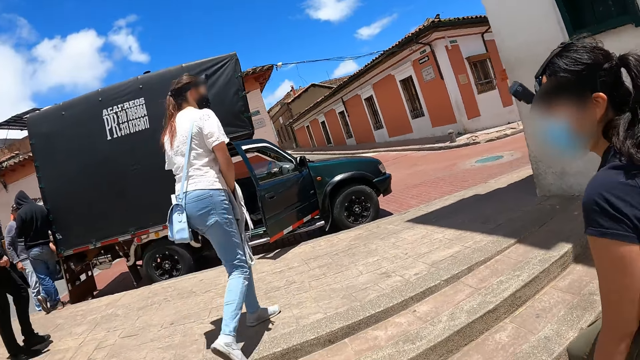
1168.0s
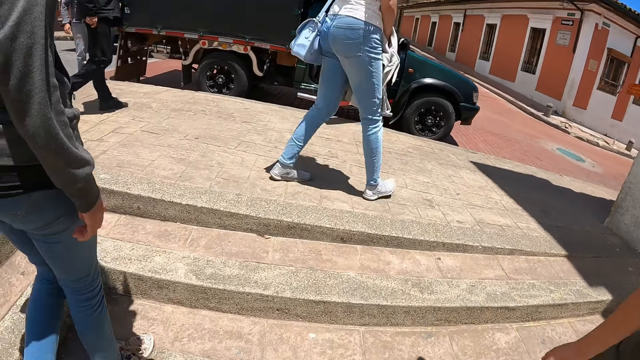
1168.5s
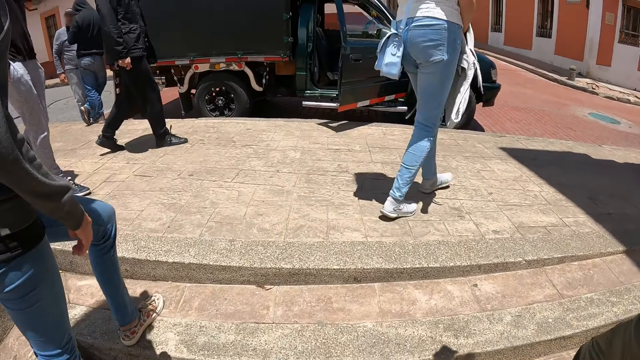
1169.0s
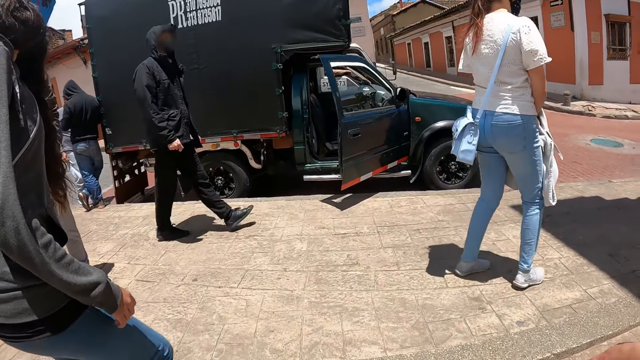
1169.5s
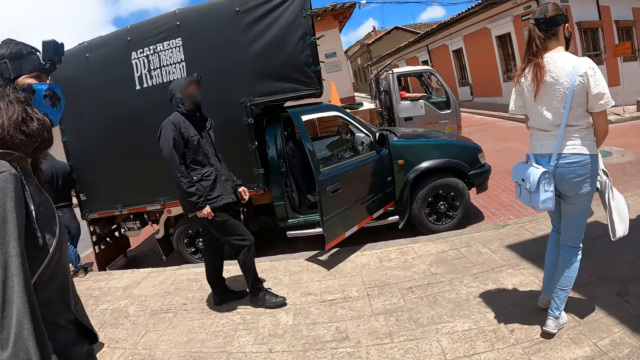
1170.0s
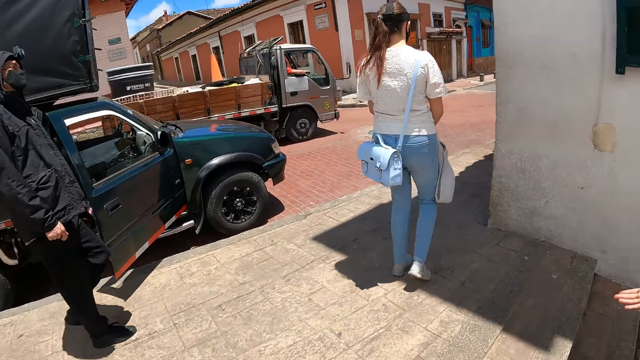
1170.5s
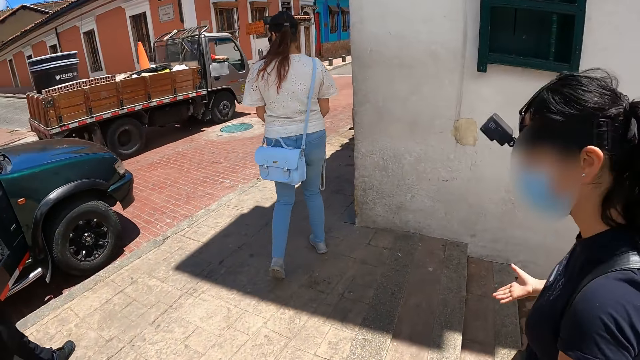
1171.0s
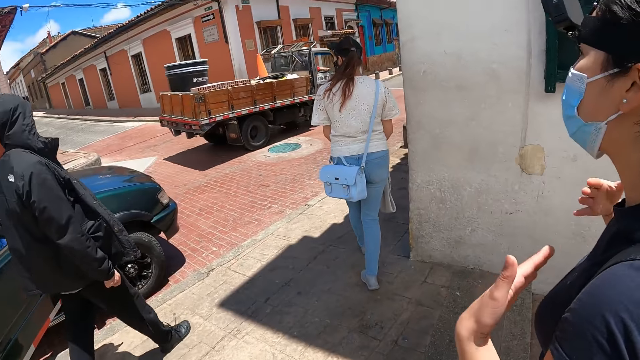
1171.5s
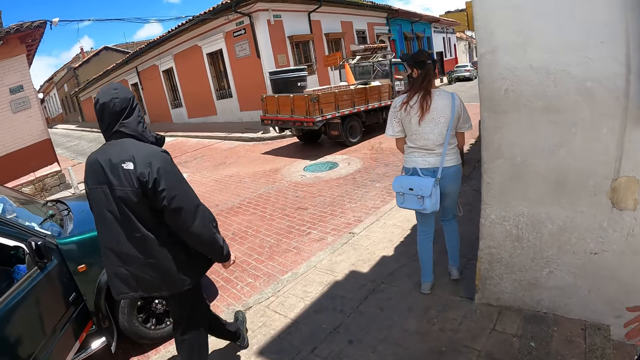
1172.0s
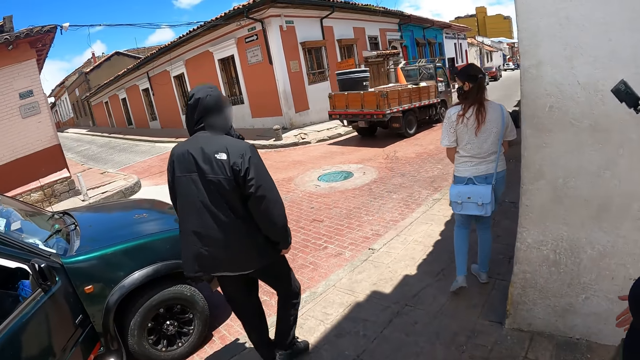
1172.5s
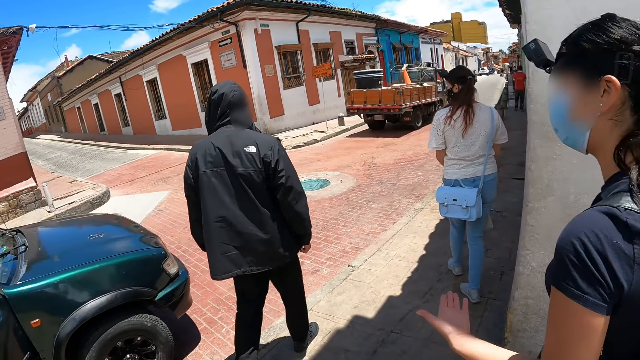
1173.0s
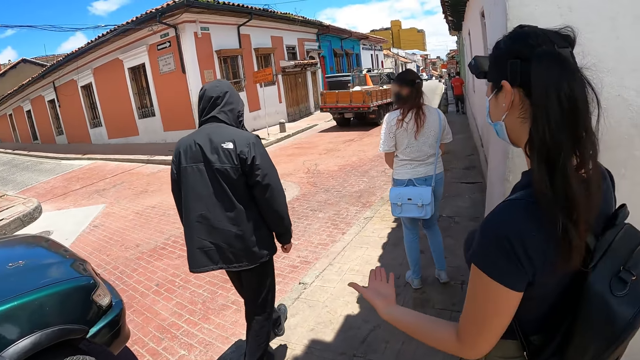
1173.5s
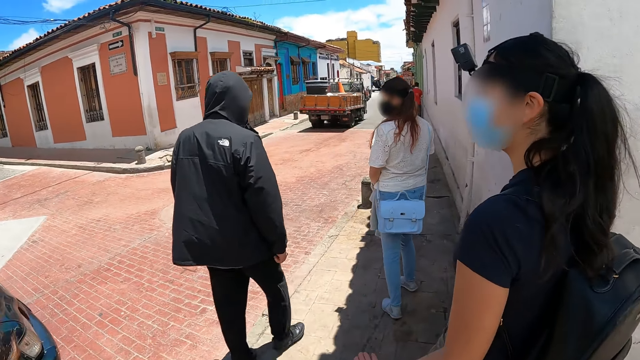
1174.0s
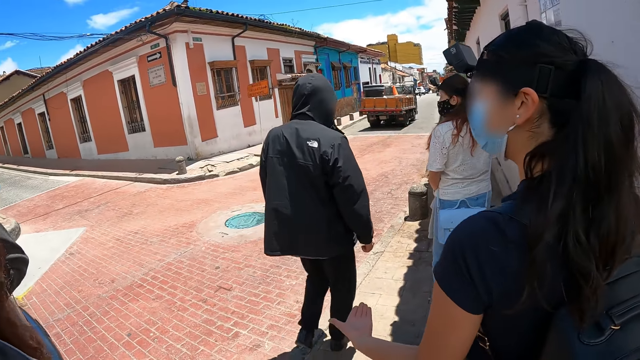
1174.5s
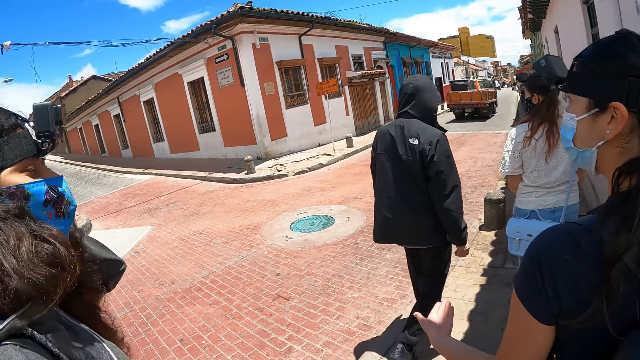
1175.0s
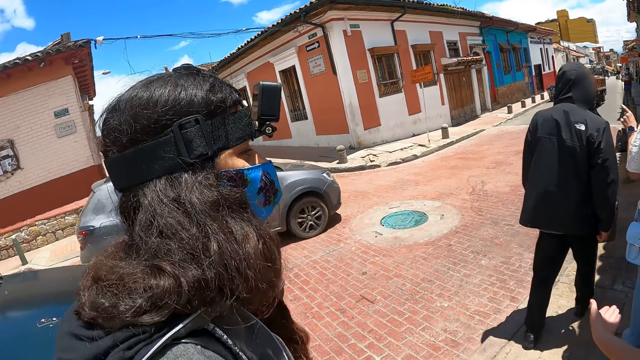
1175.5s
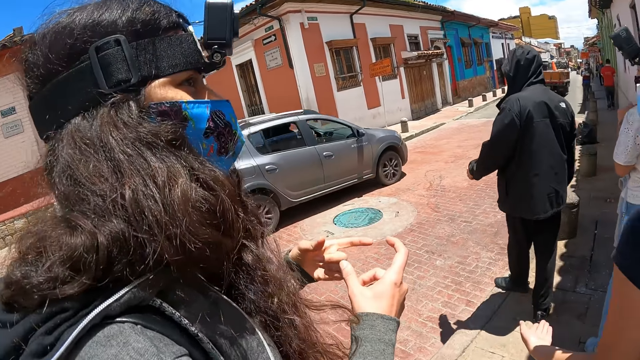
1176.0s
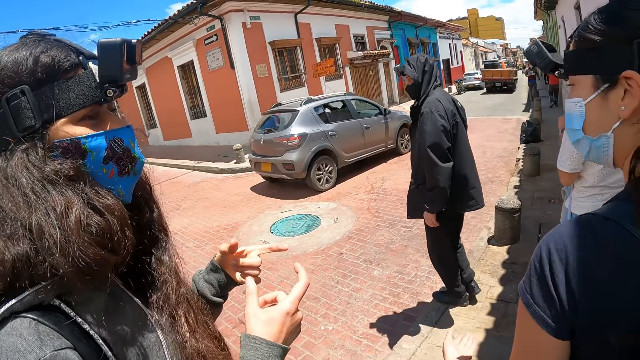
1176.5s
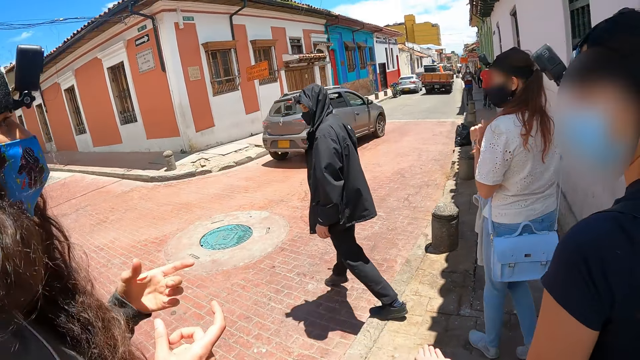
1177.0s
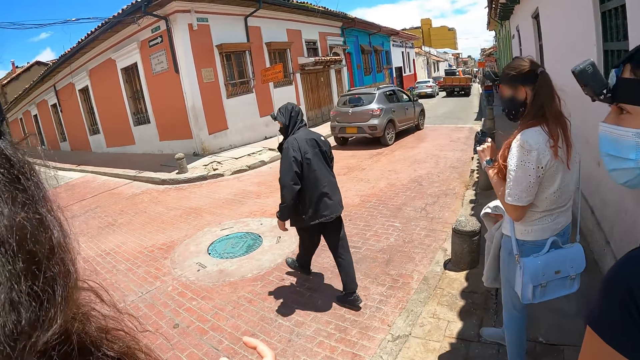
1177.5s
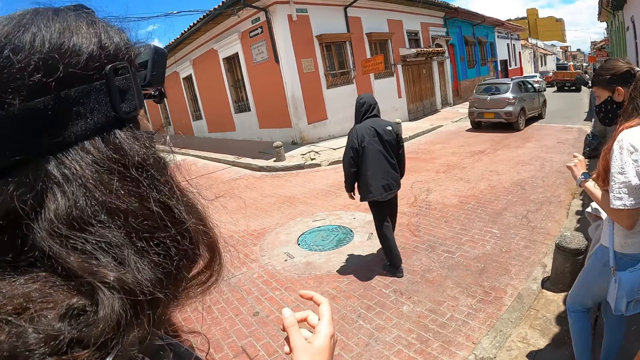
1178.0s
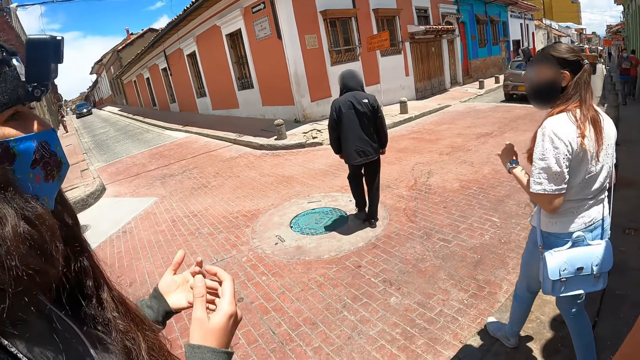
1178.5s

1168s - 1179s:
The camera wearer walks around the pavement. A woman makes gestures.

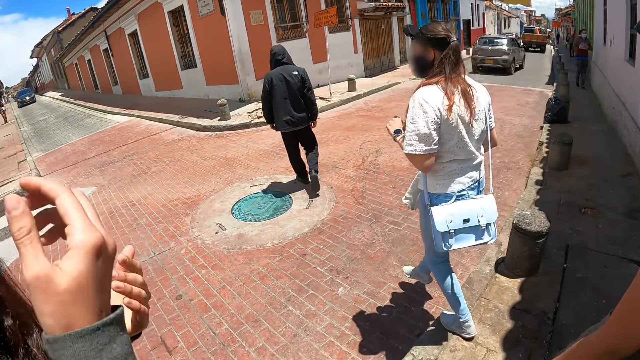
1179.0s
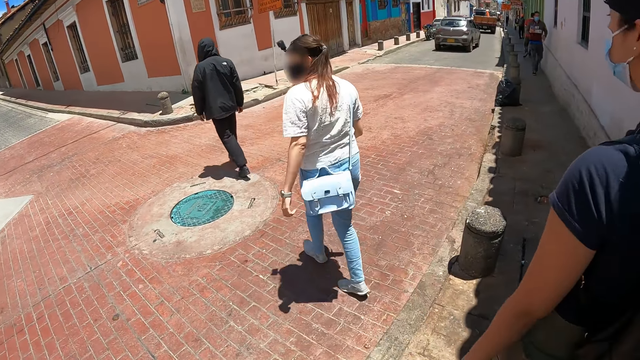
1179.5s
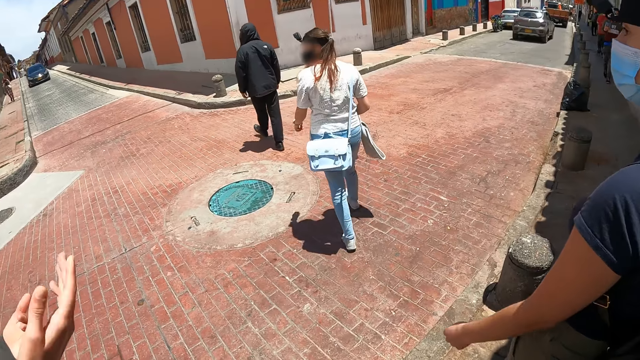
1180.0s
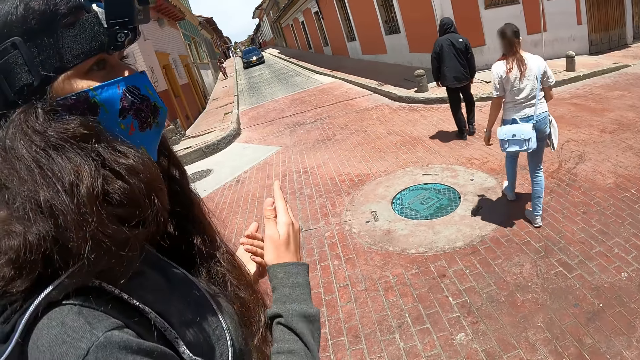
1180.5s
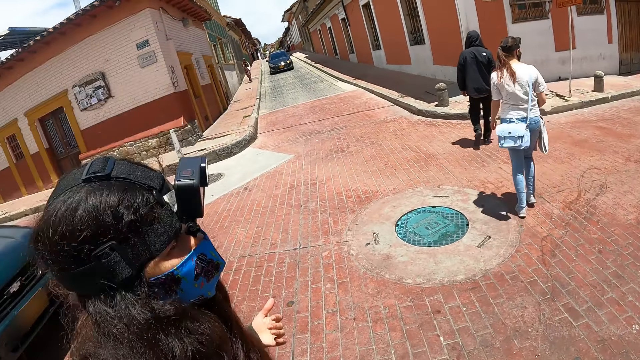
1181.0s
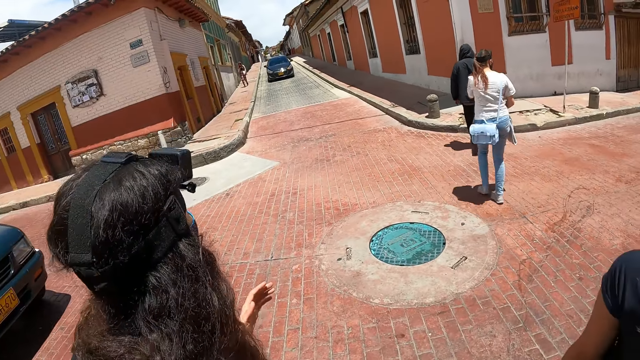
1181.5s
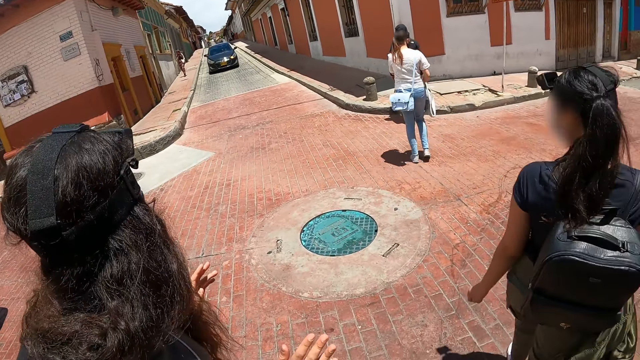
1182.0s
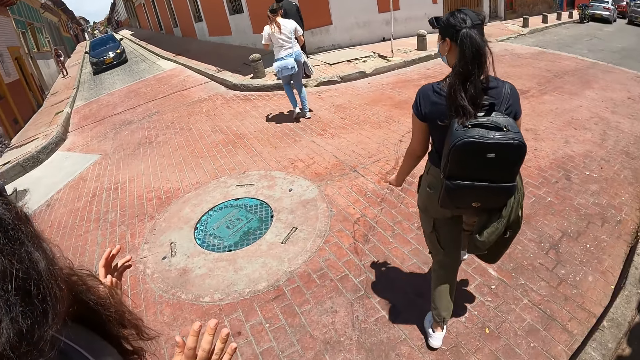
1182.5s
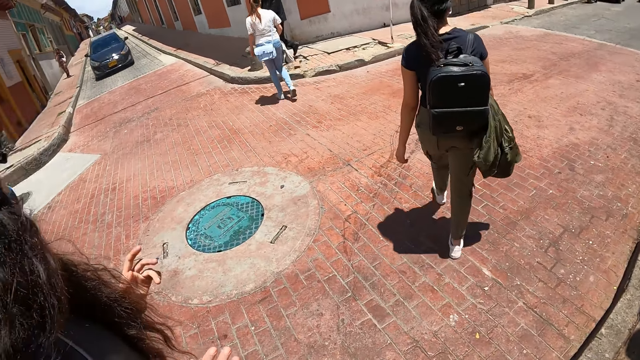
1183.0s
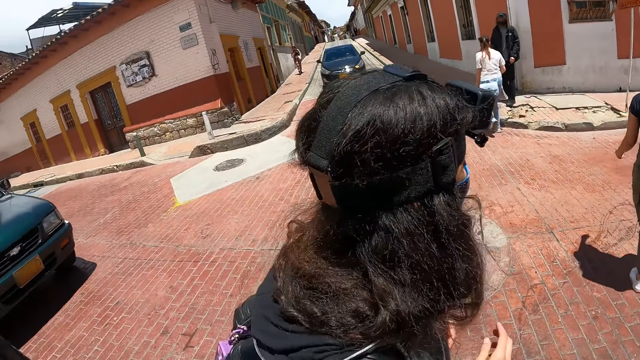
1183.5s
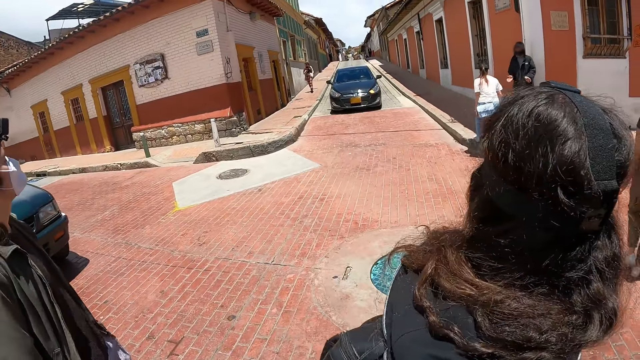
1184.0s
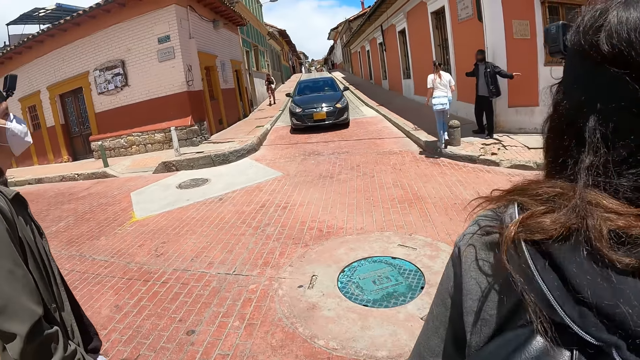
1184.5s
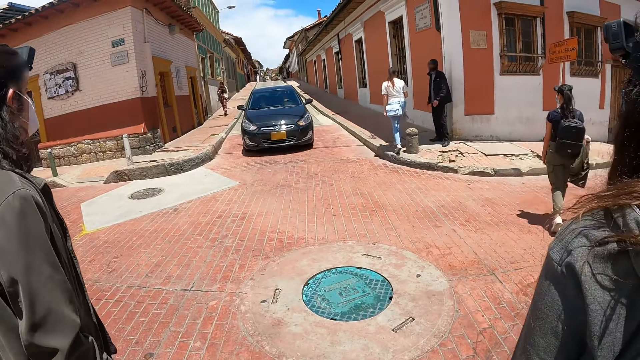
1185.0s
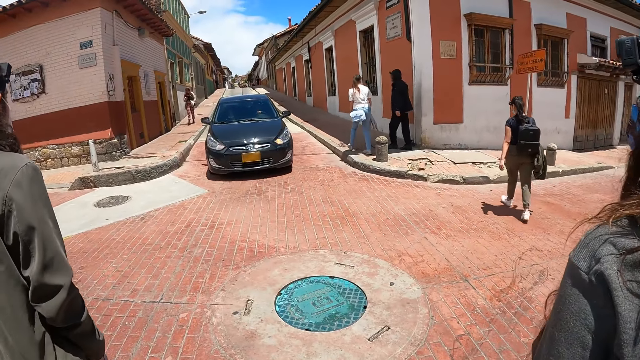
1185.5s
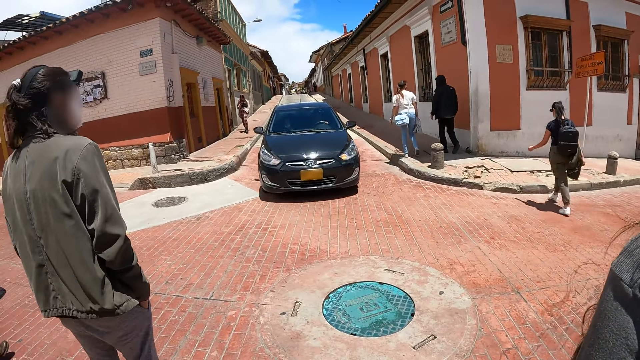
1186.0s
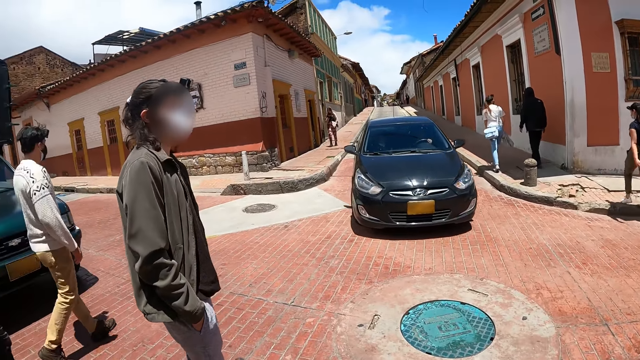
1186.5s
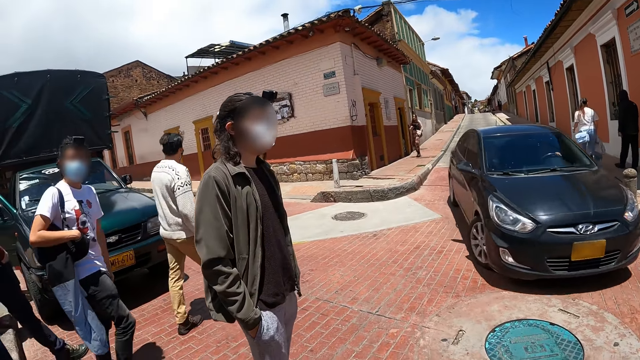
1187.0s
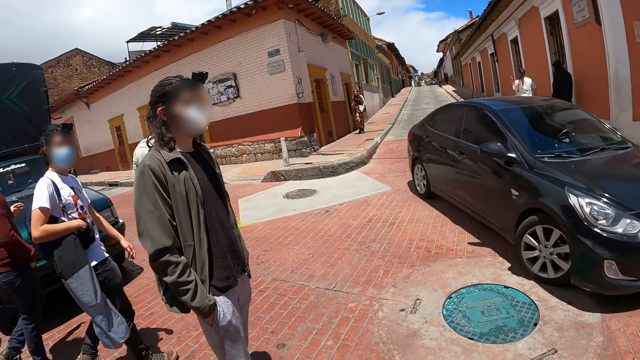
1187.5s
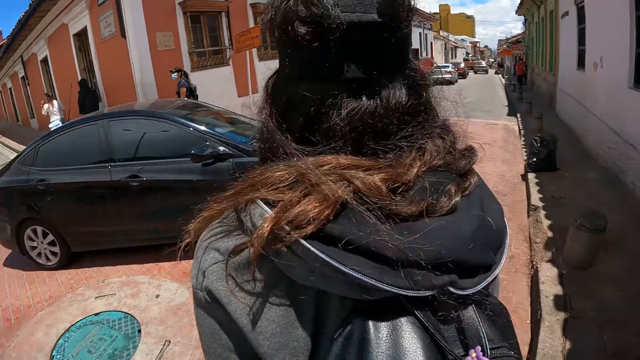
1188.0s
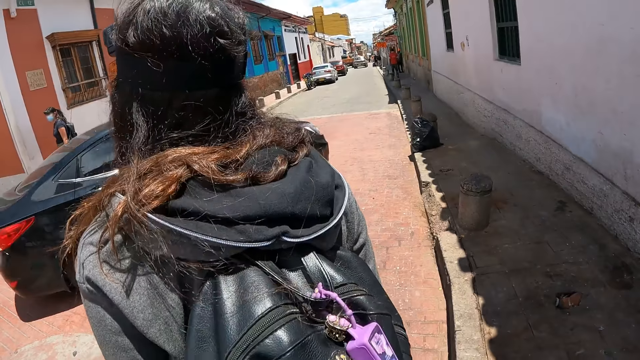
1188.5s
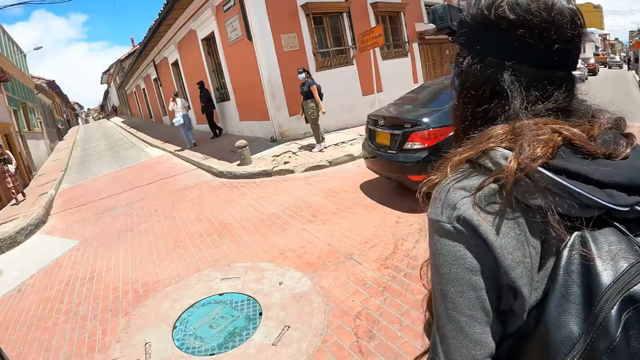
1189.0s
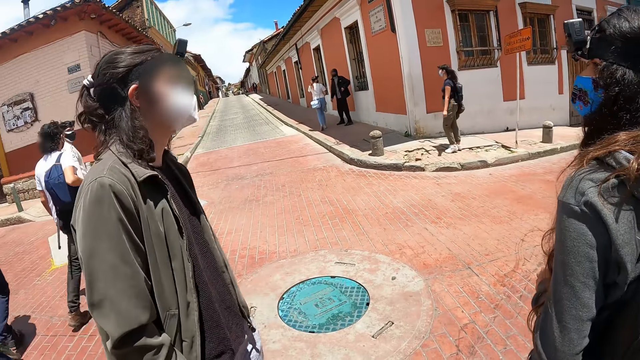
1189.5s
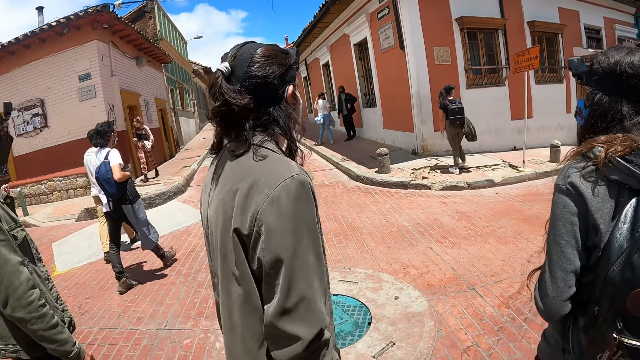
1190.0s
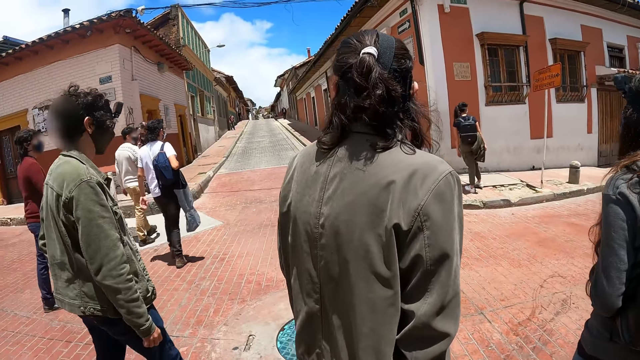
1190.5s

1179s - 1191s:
A woman makes gestures. The camera wearer looks around.
